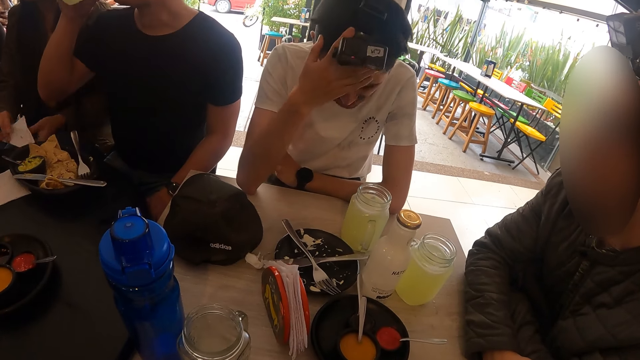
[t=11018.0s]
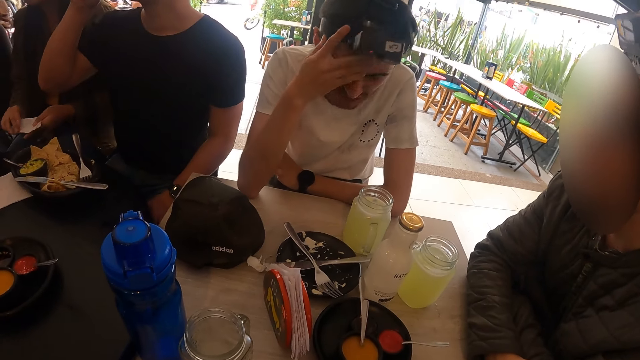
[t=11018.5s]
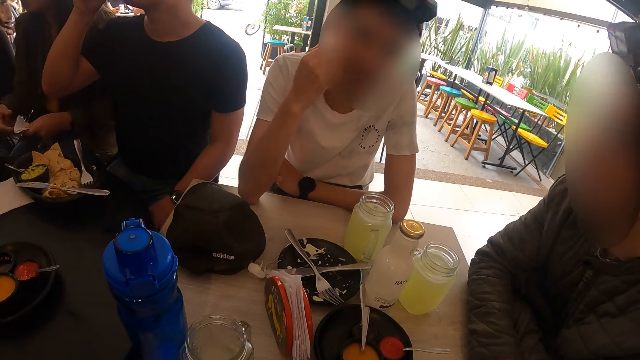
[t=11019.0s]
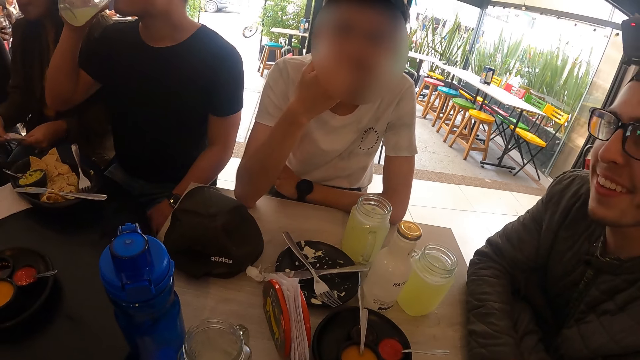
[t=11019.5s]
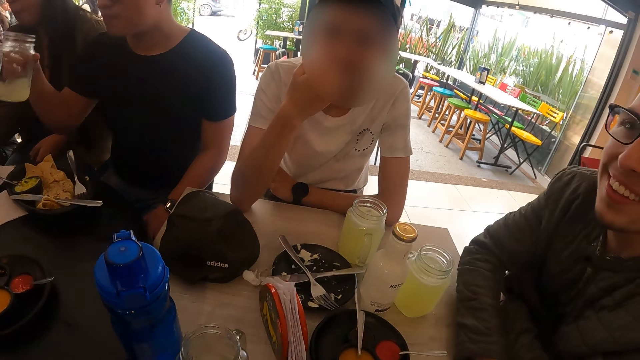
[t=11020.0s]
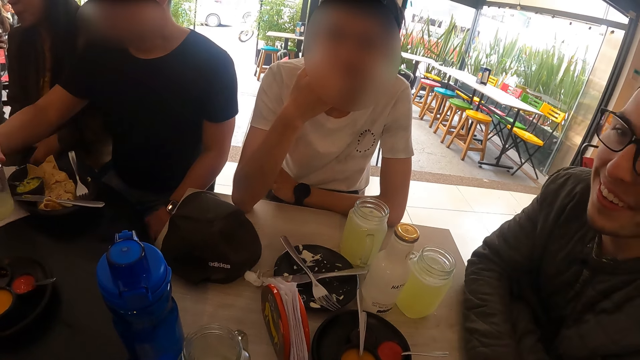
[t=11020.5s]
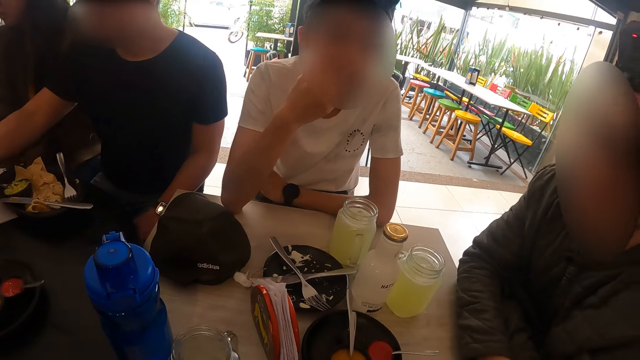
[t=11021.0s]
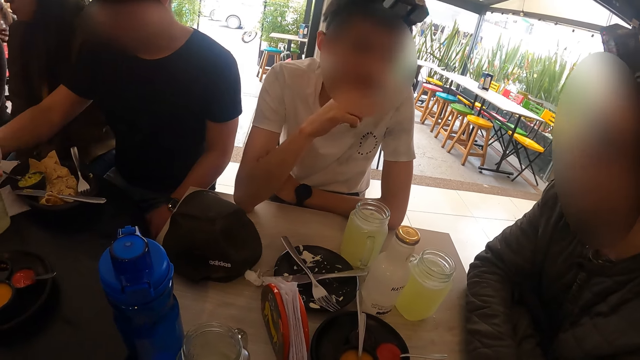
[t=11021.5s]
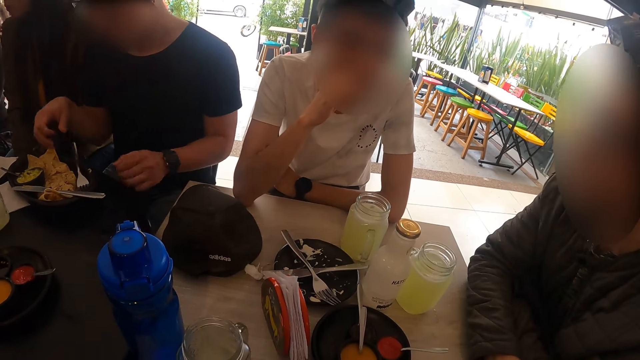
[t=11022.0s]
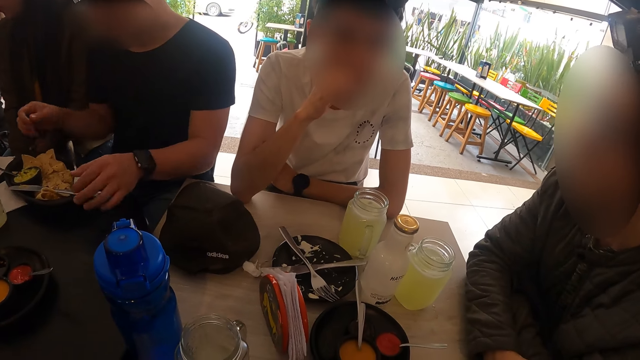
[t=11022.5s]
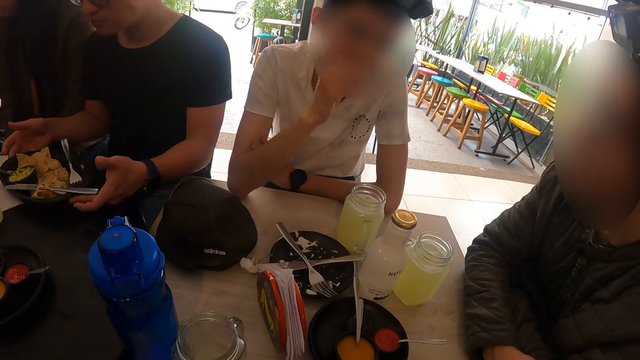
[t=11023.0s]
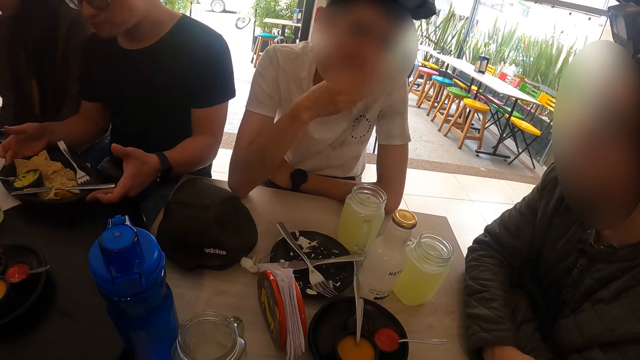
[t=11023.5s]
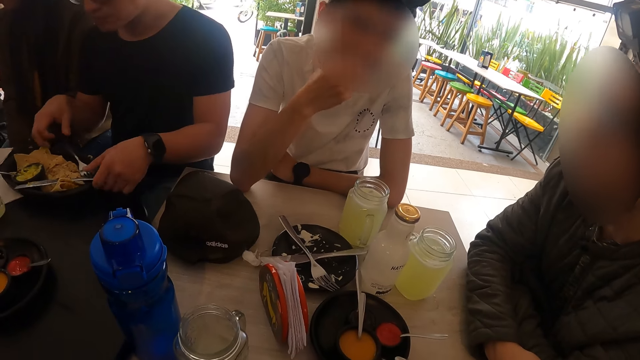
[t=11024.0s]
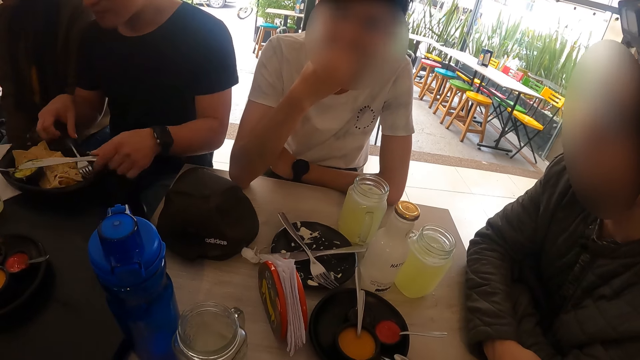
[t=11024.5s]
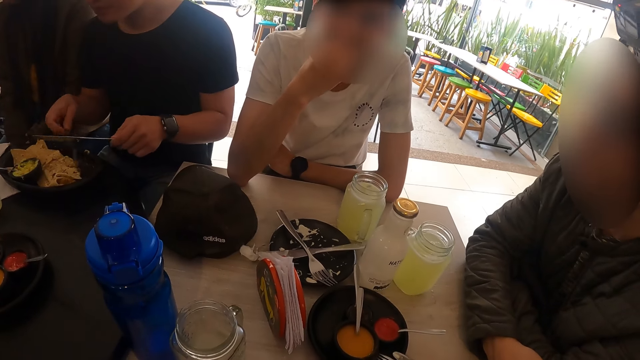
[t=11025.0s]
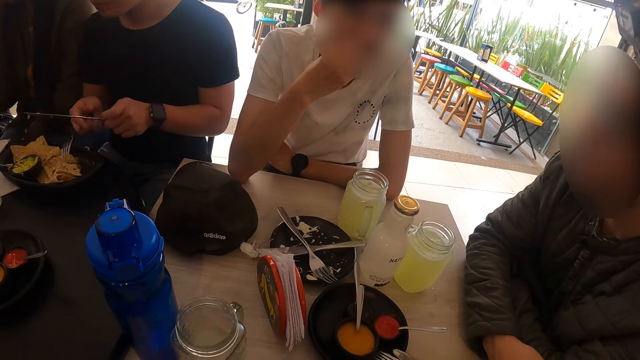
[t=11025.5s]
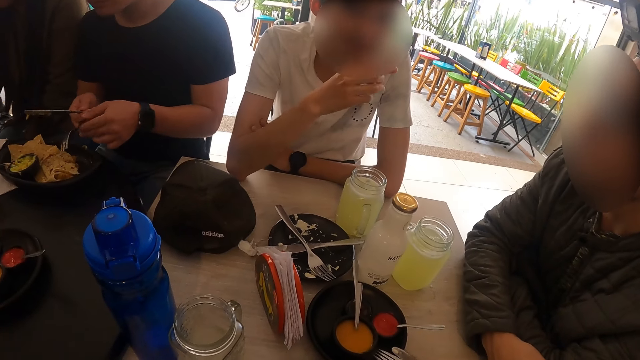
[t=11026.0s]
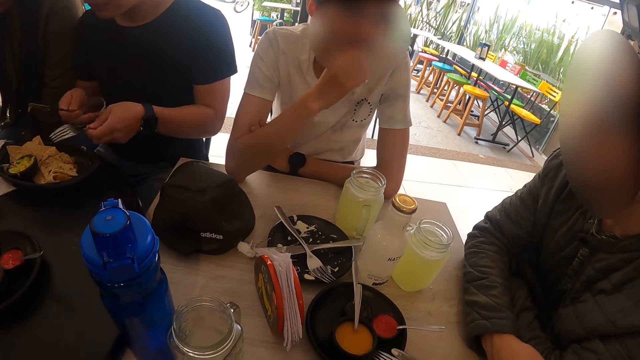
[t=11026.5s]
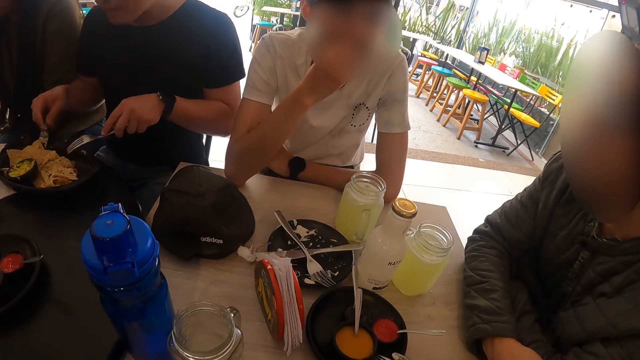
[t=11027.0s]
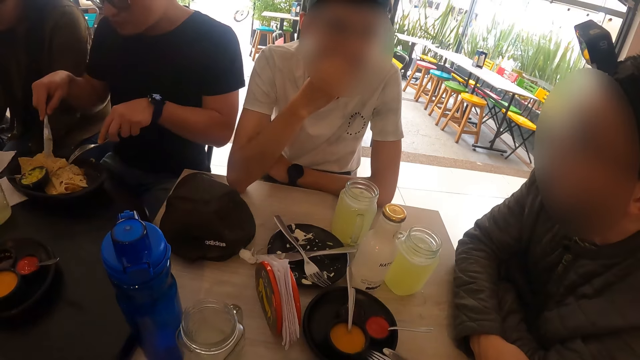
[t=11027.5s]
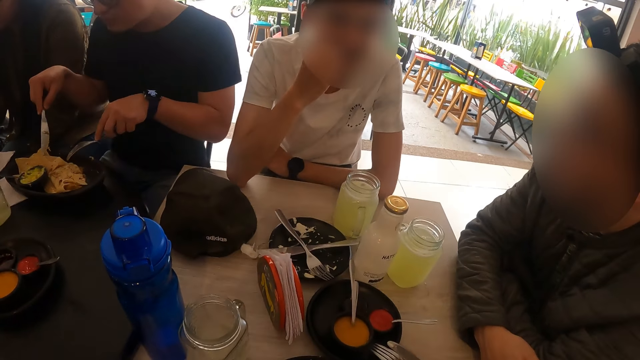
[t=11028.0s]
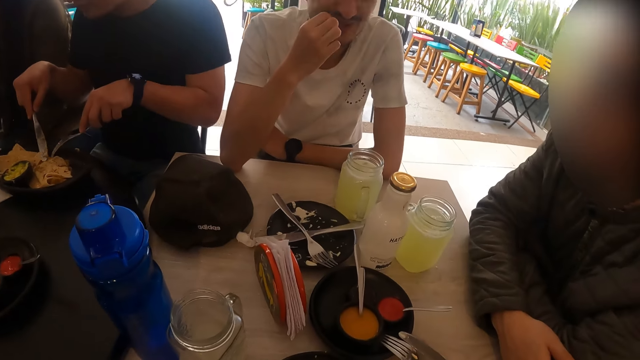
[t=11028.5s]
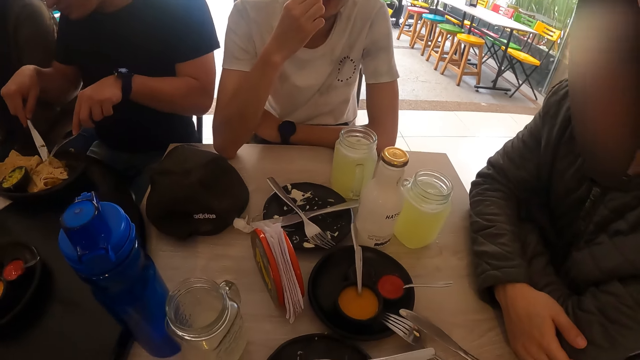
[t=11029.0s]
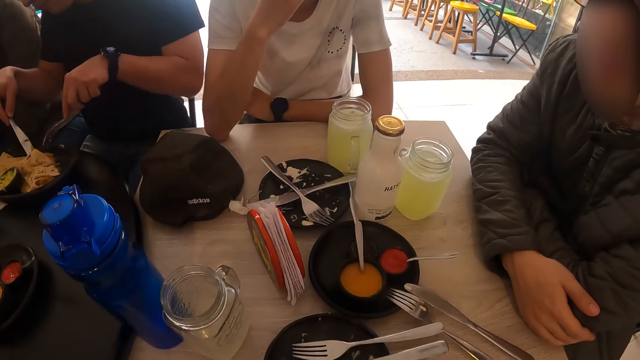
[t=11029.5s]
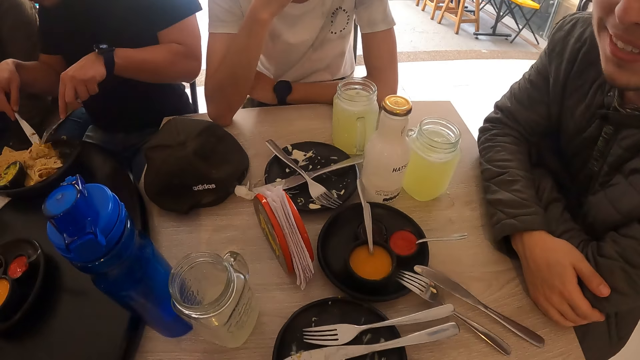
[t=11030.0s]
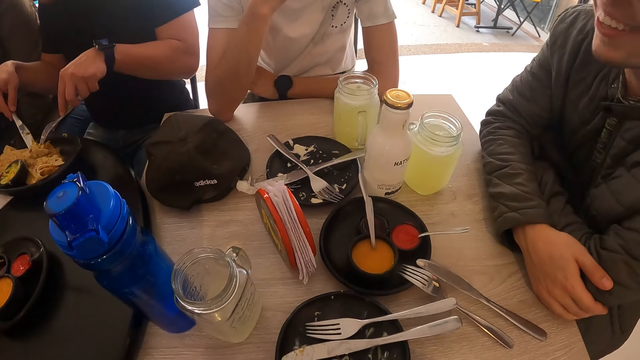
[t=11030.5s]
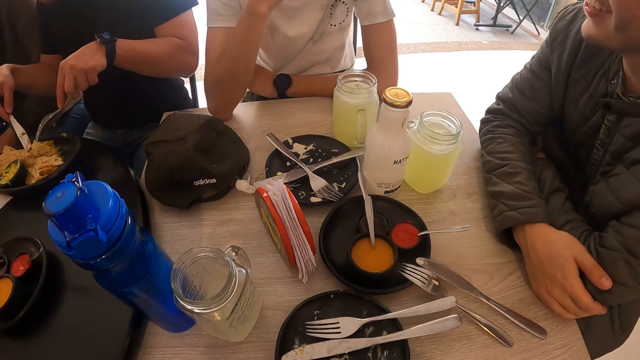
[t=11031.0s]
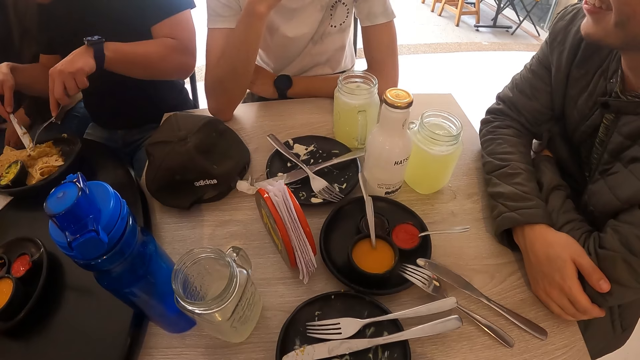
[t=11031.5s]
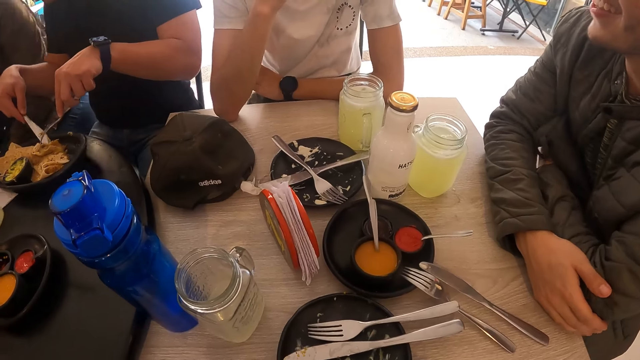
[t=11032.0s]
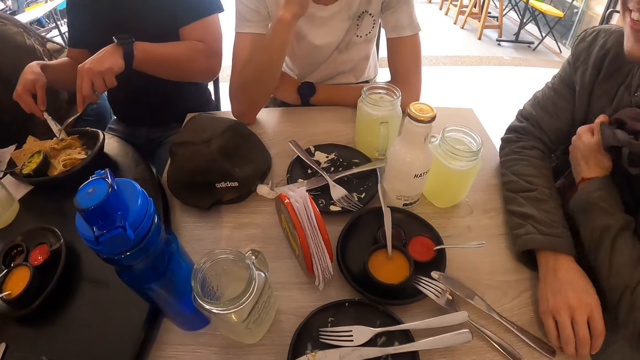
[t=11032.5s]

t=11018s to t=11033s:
A man touches his hair with his hand. Another man drops the glass in his right hand on the table. The first man interacts with a third man. The second man moves the plate on the table with both hands. The first man interacts with the third man. The second man picks the fork and the knife from the plate on the table with both hands, exchanges the fork and knife in both hands, and eats food from the plate on the table with the fork and knife in both hands. He cuts the tortilla with the knife. The first man interacts with the third man.

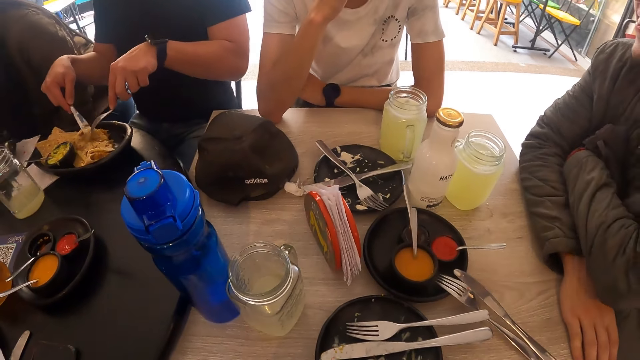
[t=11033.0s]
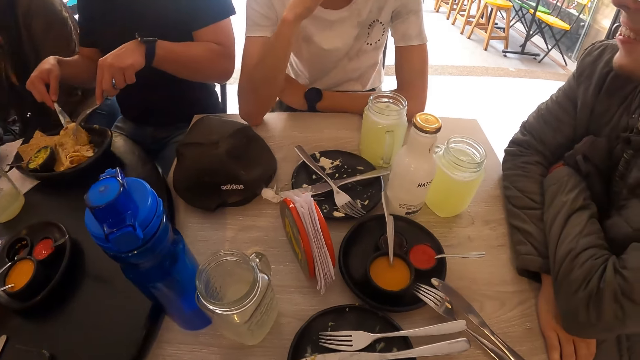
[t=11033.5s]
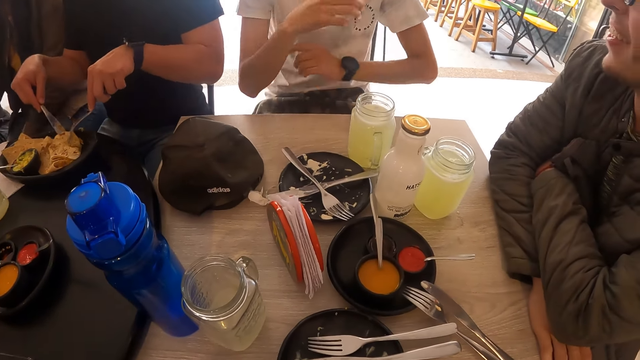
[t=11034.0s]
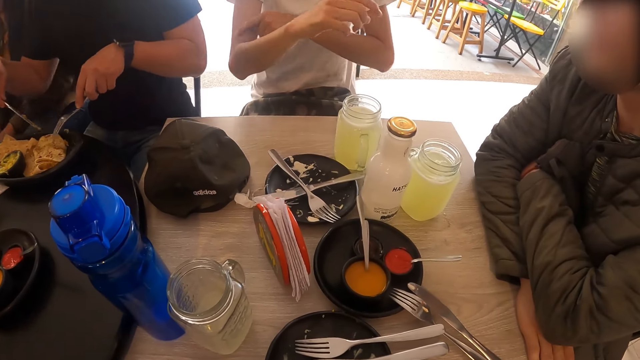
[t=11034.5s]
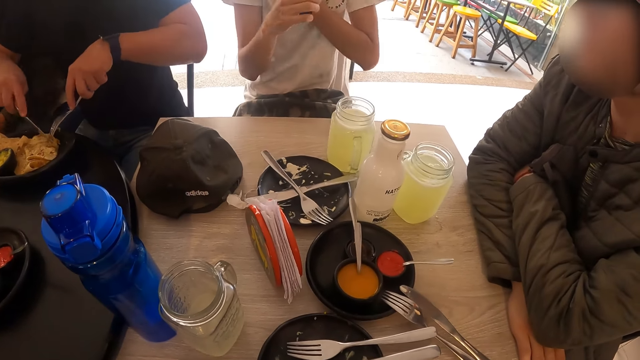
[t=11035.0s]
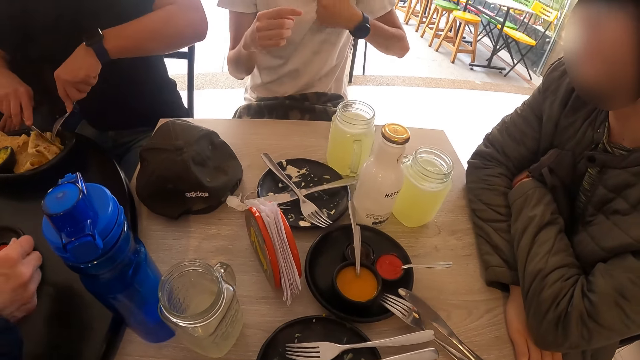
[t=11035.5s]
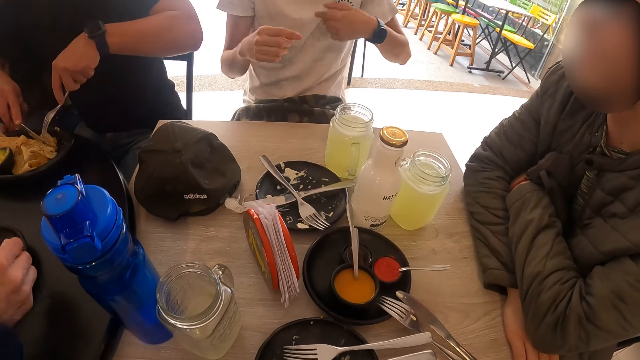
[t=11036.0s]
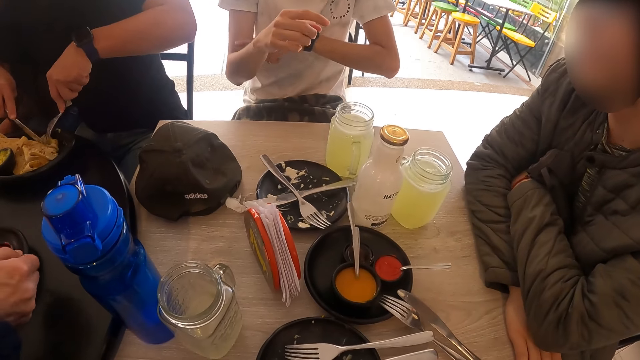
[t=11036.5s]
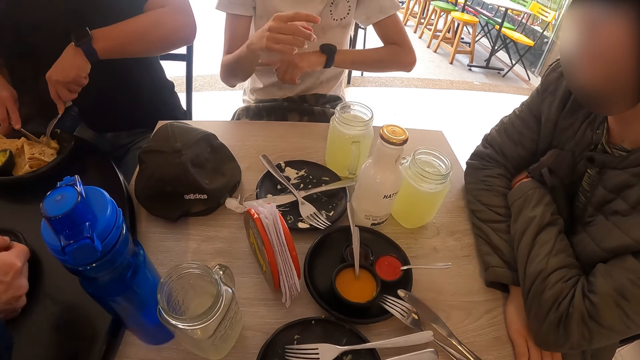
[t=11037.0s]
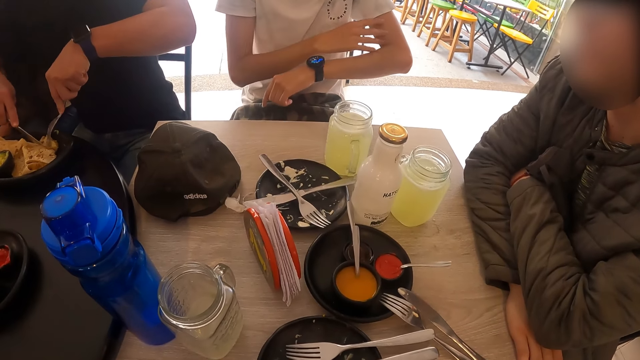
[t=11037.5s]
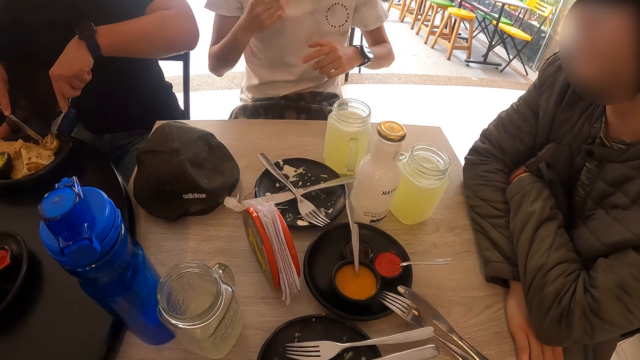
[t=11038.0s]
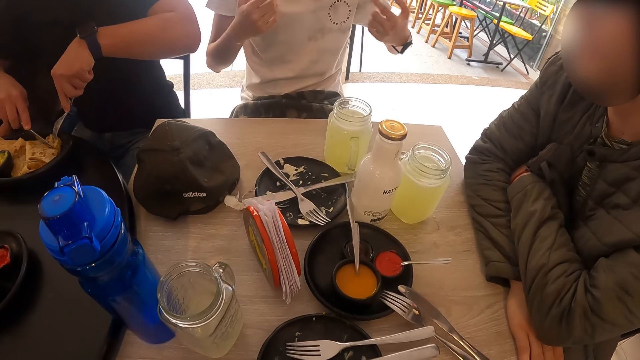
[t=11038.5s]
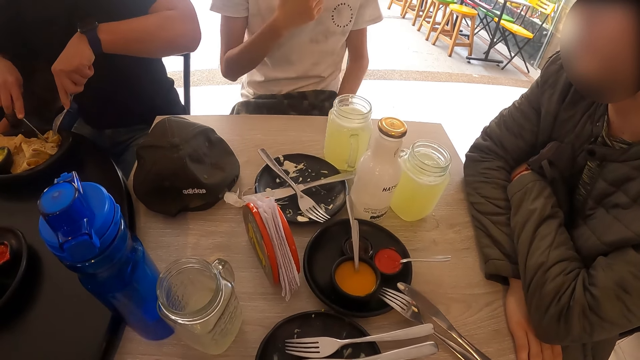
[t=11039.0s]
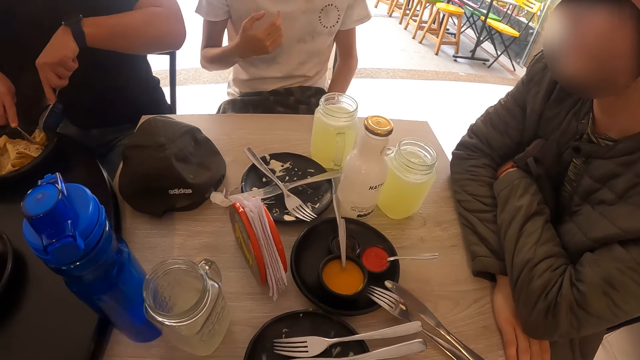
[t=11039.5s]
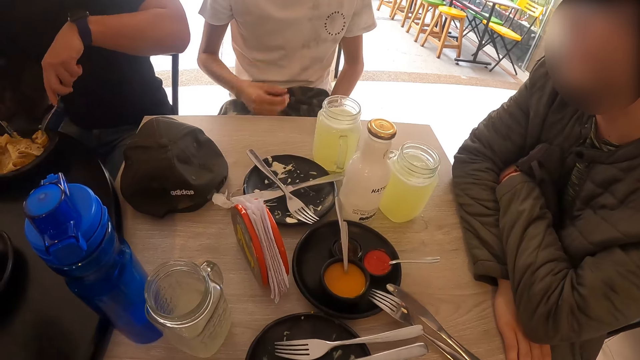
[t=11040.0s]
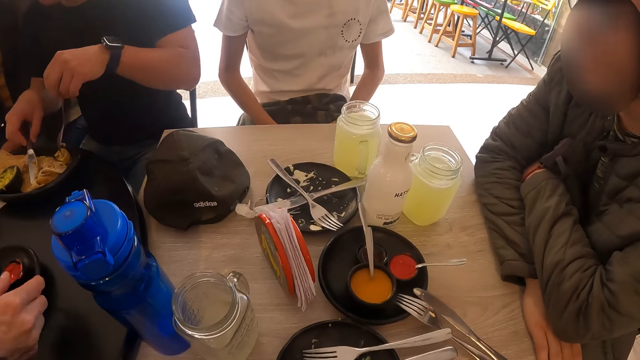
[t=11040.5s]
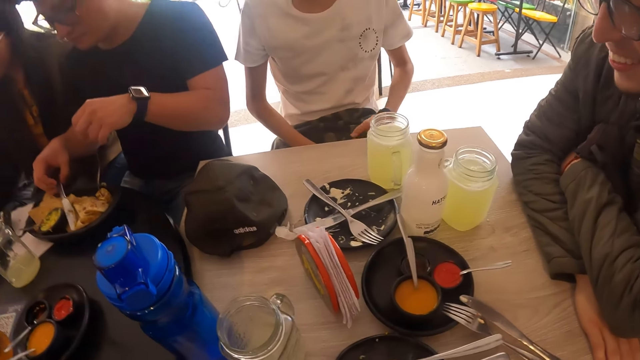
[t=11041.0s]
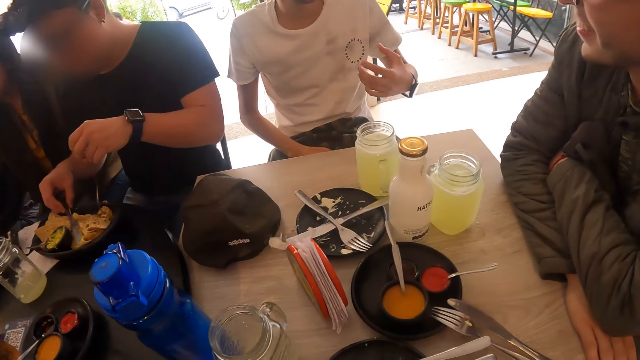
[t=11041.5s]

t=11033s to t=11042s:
A man moves his hand on the table. Another man cuts the tortilla with the knife. A third man interacts with a fourth man.
